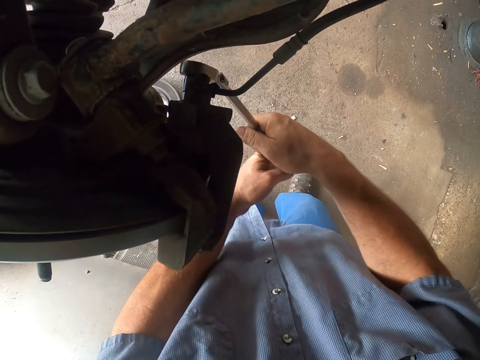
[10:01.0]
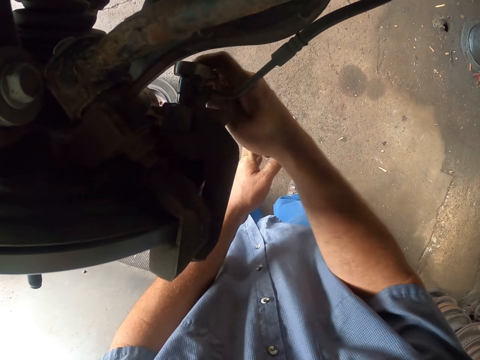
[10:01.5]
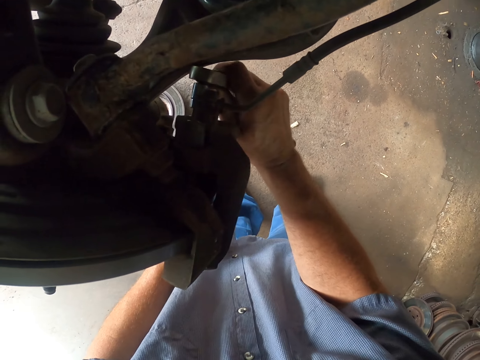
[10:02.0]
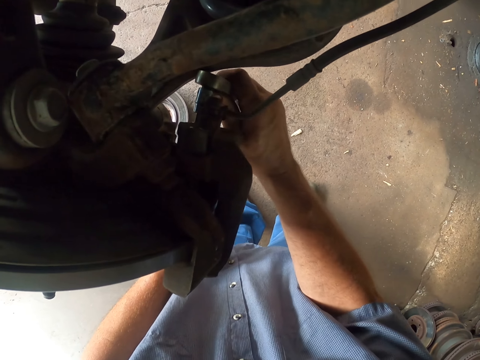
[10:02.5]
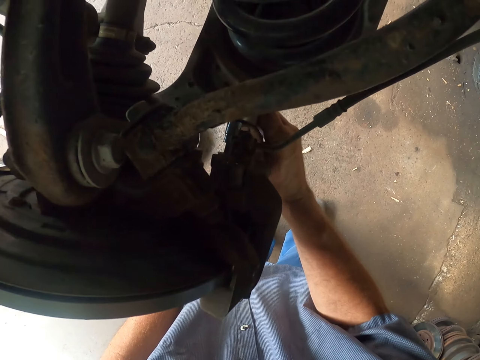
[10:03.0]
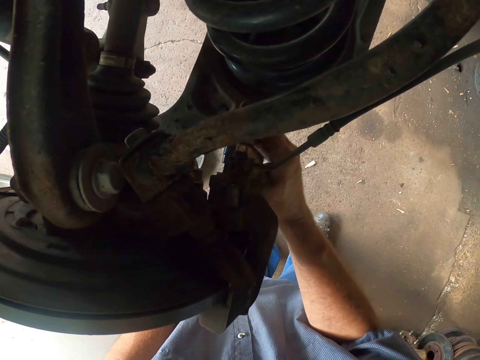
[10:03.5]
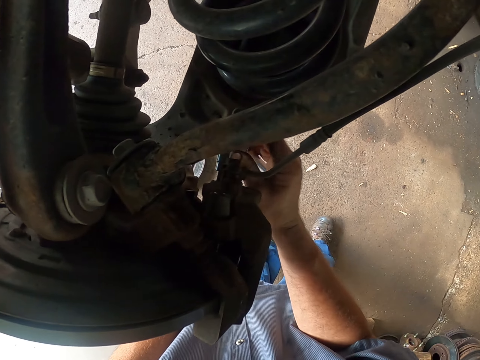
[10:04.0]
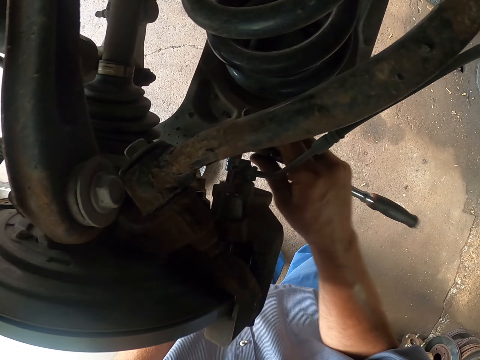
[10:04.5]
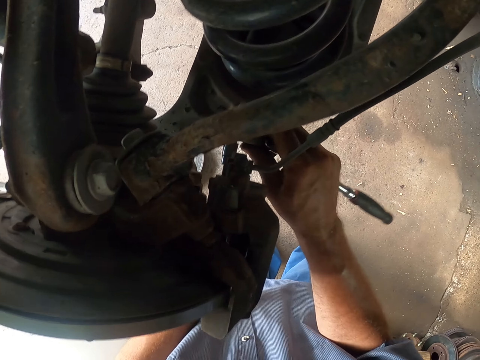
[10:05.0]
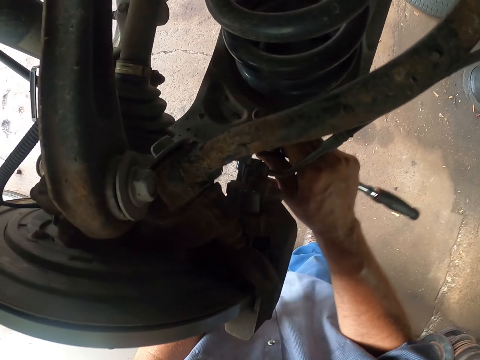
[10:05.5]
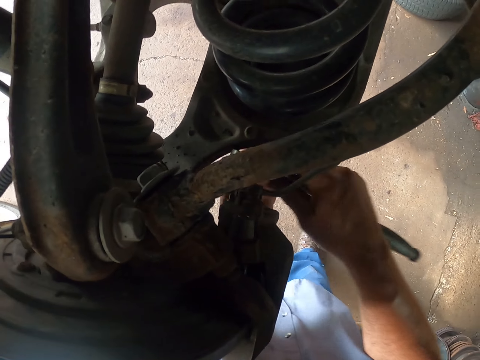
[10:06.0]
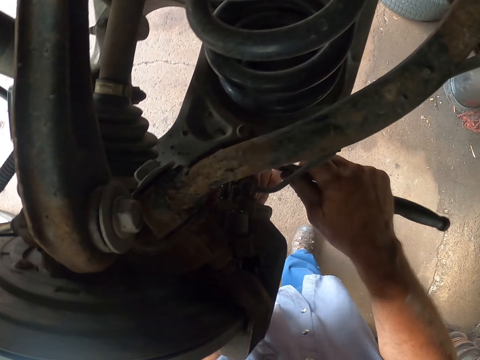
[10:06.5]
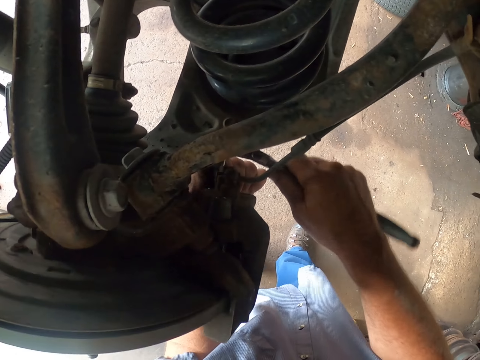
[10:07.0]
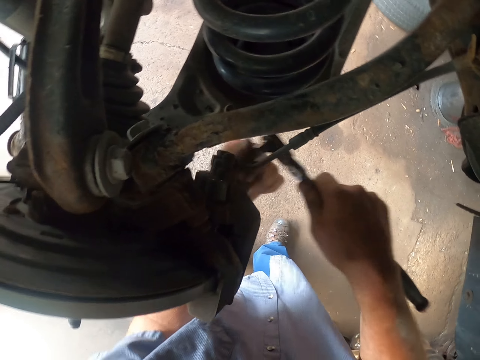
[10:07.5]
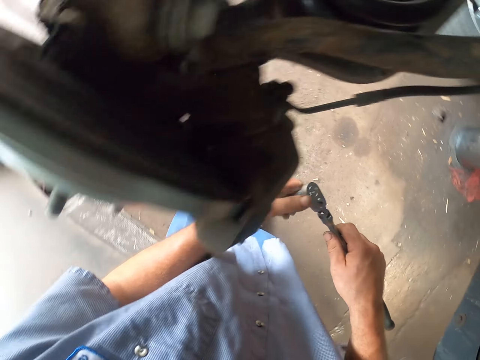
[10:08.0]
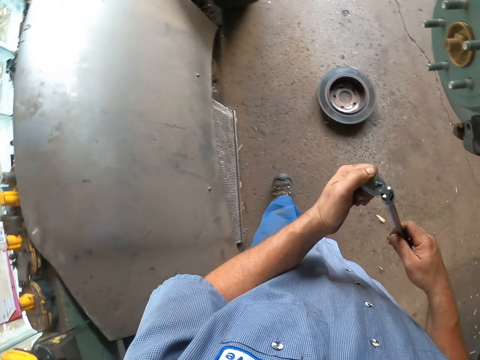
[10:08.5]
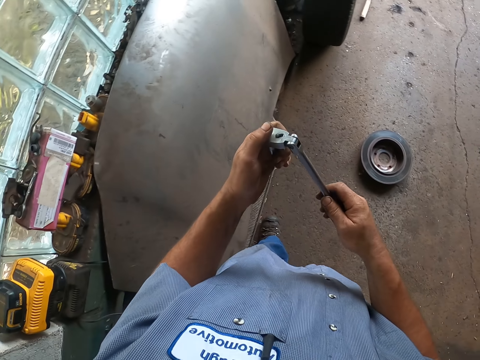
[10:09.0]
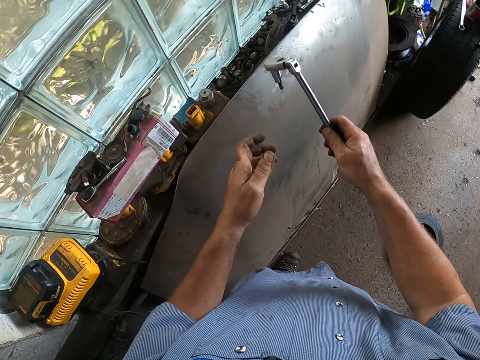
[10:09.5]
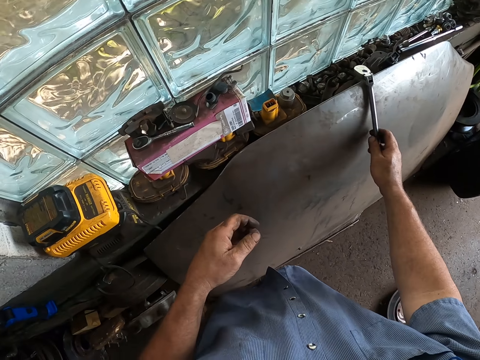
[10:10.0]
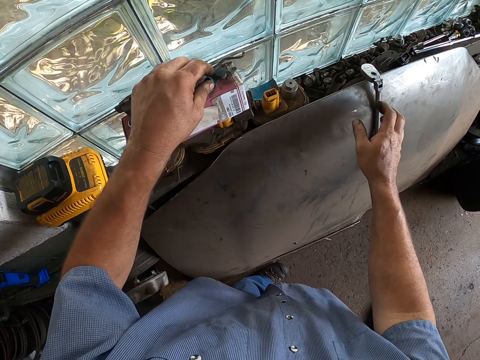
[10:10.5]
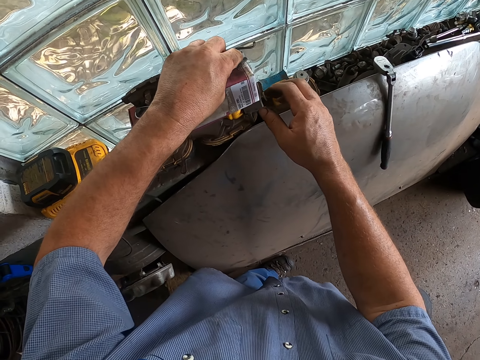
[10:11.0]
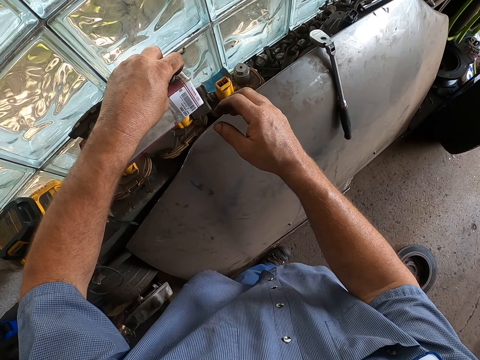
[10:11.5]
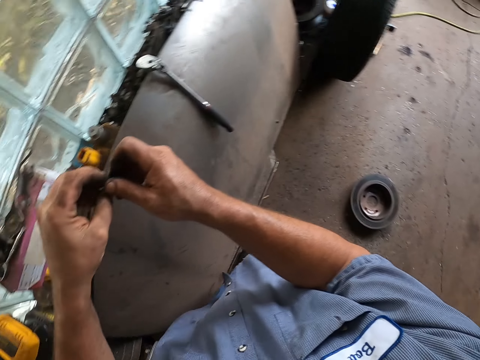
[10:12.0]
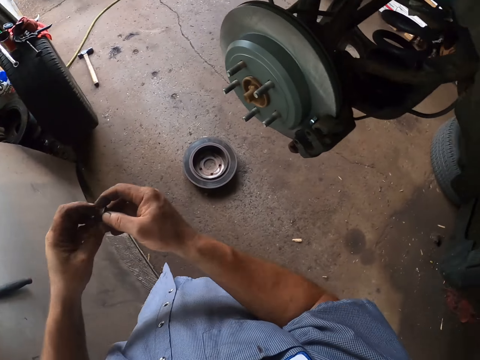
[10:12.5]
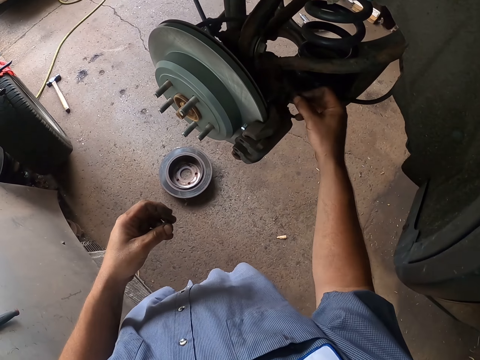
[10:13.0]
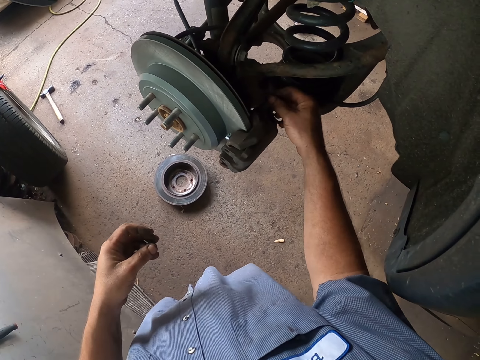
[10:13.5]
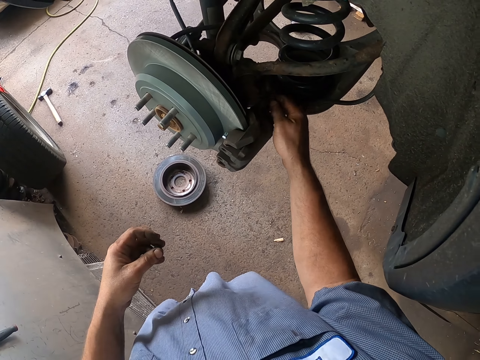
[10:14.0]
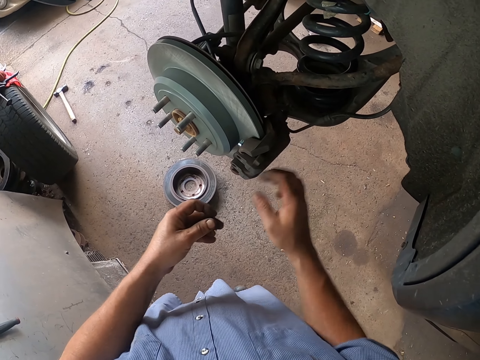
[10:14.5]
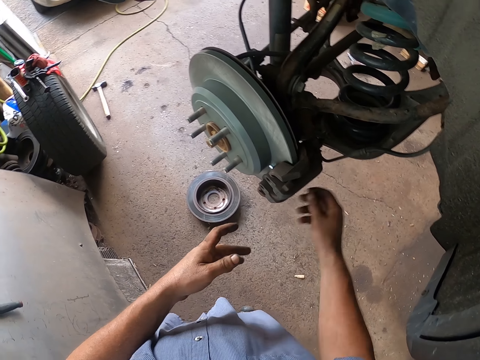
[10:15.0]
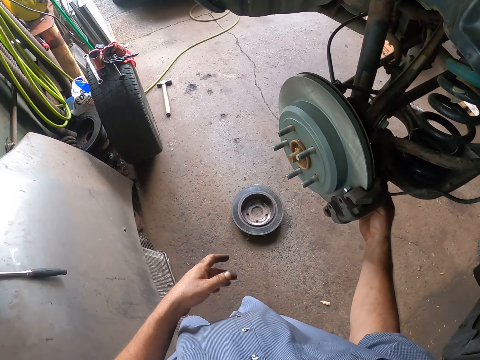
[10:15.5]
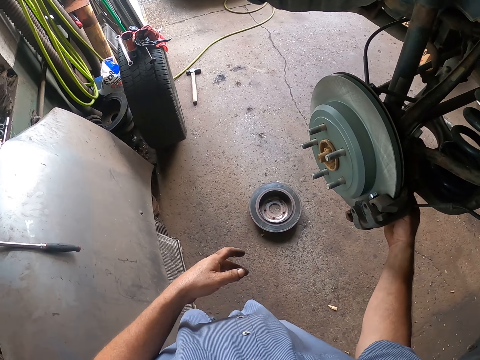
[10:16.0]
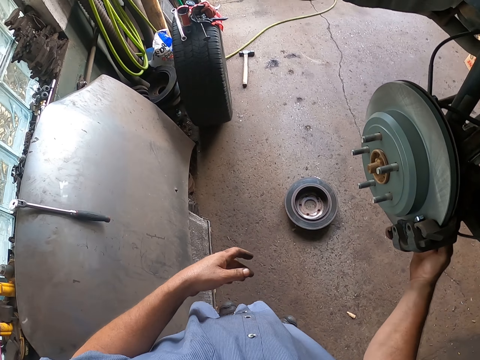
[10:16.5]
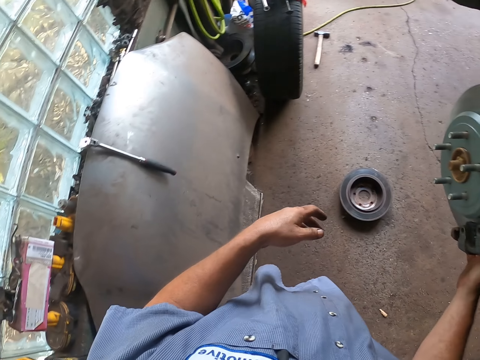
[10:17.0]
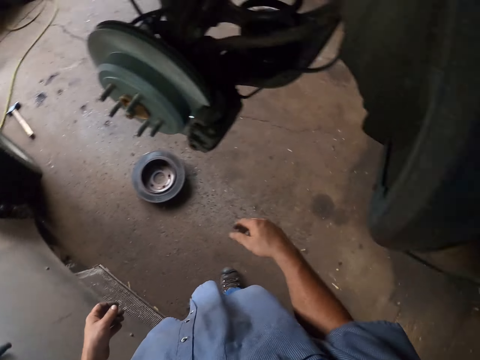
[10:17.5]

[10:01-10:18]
The camera wearer puts down the wrench. He picks up a nut with his left hand. He fixes the nut with his hands.

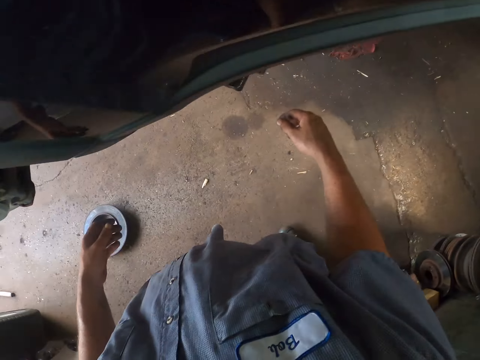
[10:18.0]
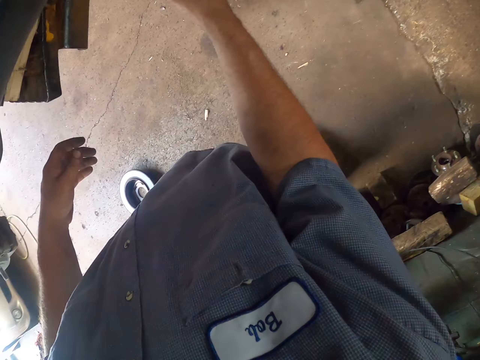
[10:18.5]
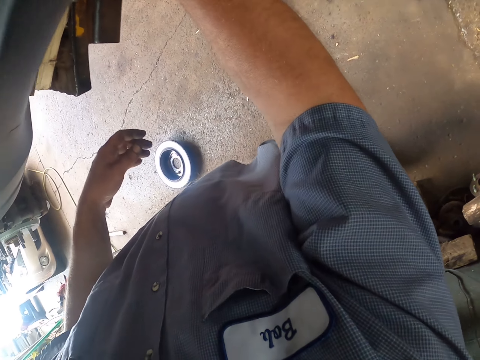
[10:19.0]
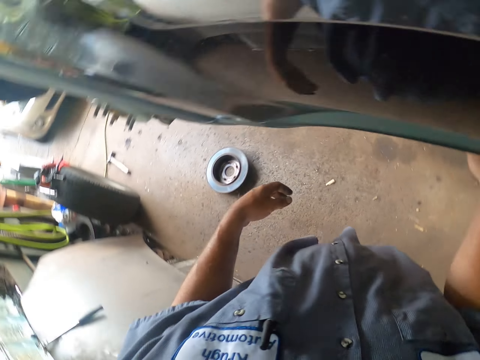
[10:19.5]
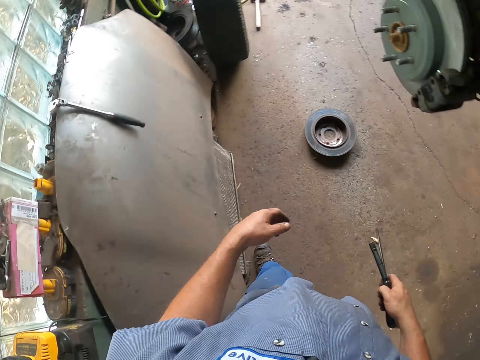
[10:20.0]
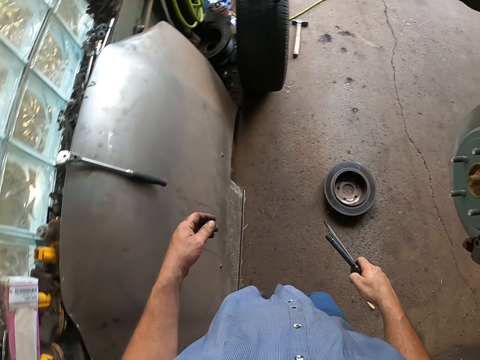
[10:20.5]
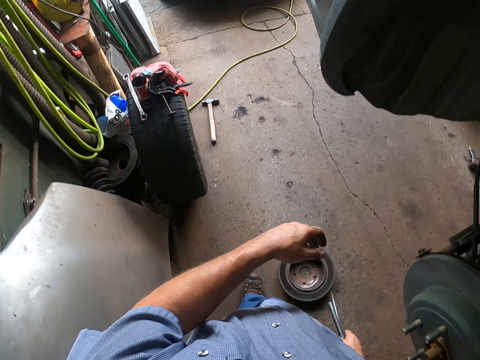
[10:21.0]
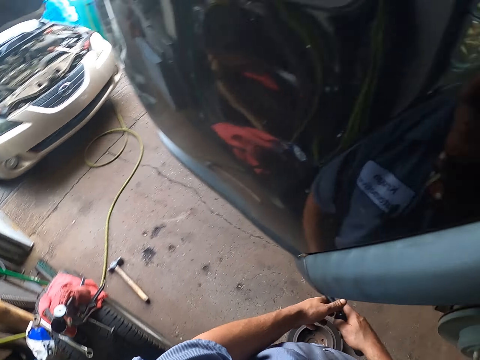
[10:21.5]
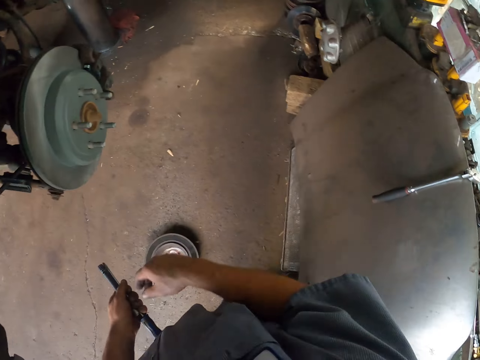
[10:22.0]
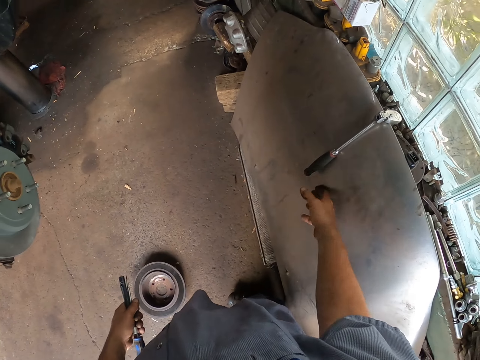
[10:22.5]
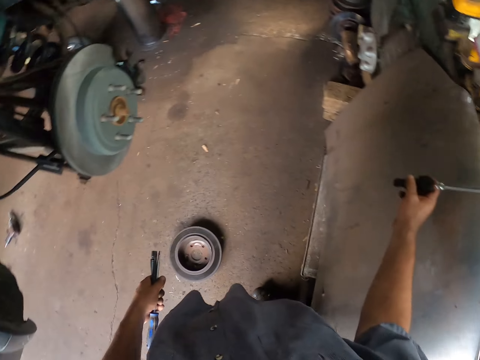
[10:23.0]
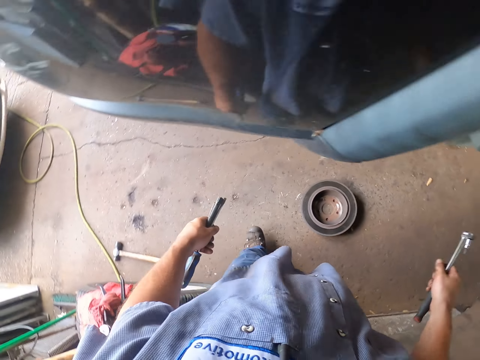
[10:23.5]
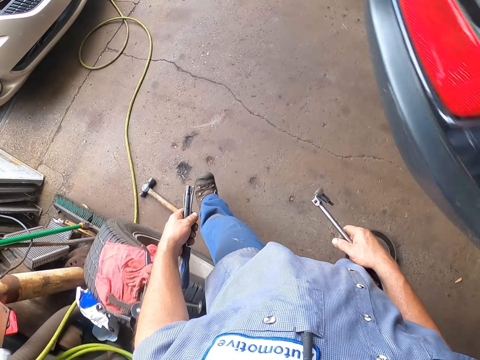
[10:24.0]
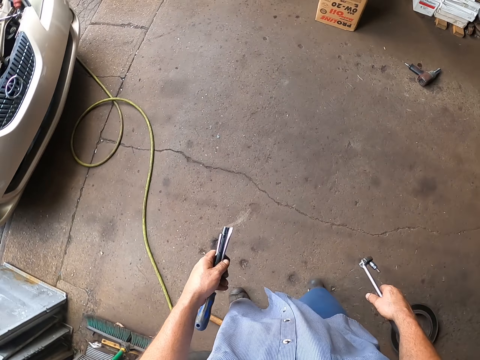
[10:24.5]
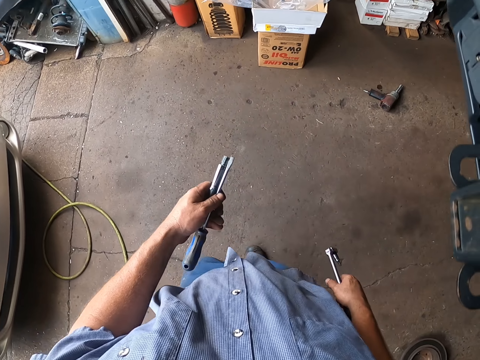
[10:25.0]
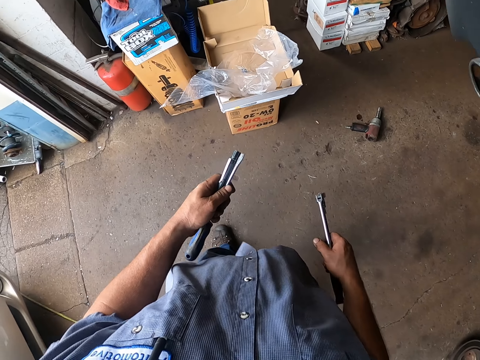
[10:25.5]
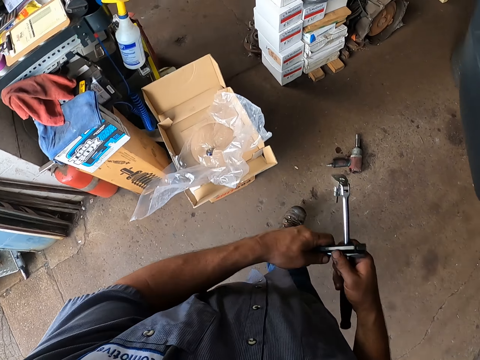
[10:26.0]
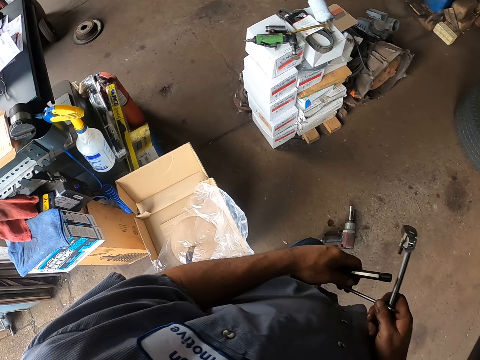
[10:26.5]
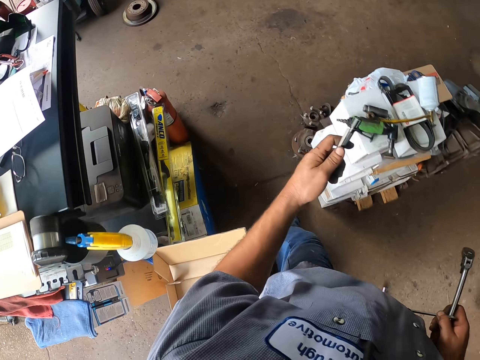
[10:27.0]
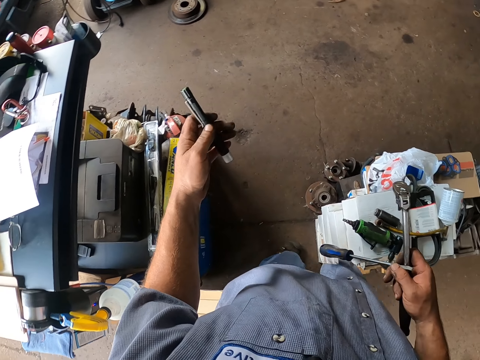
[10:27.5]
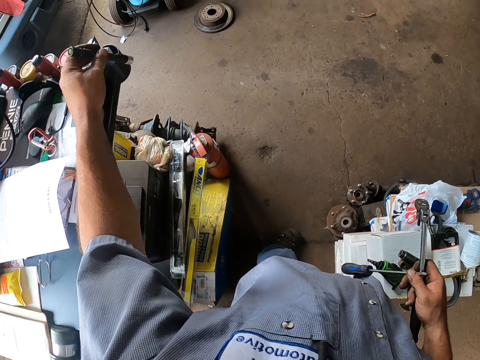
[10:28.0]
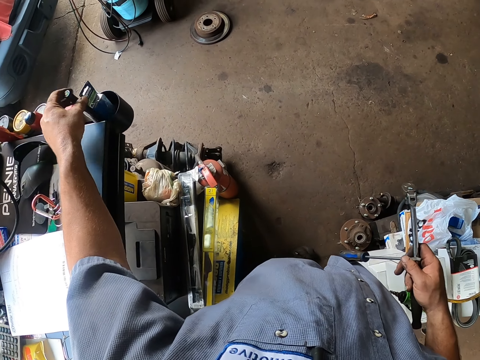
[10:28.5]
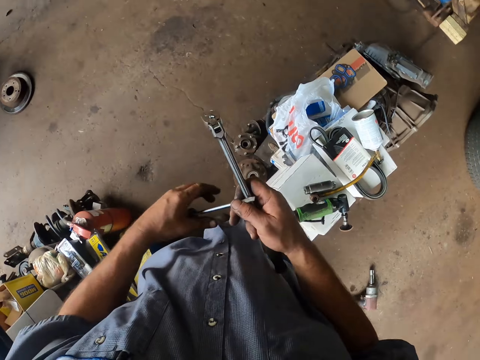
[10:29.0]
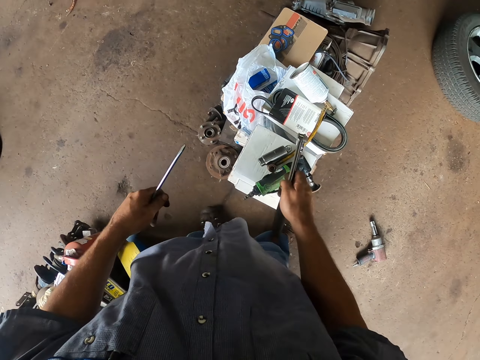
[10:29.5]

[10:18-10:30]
The camera wearer holds a screwdriver with his right hand. He picks the screwdriver. He picks a wrench with his right hand. He walks around. He drops something. He puts the pen in a container.
